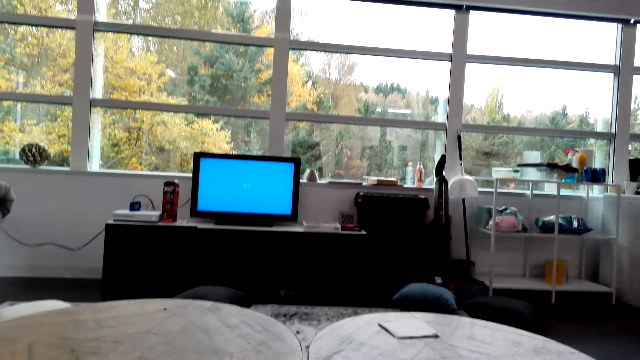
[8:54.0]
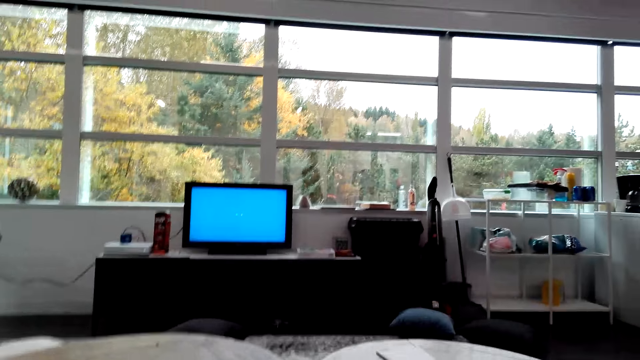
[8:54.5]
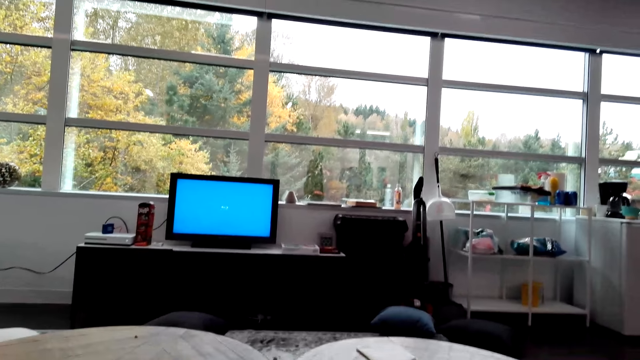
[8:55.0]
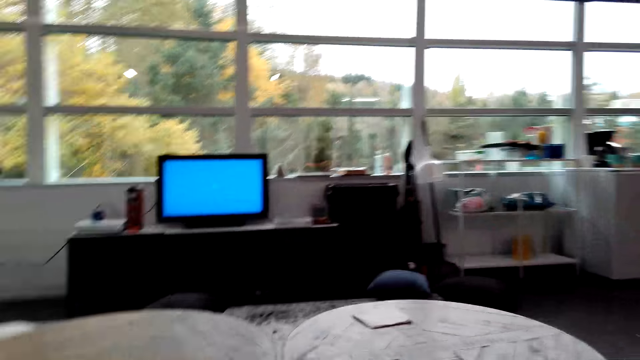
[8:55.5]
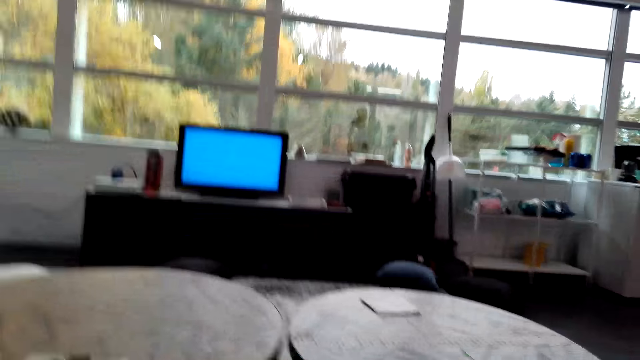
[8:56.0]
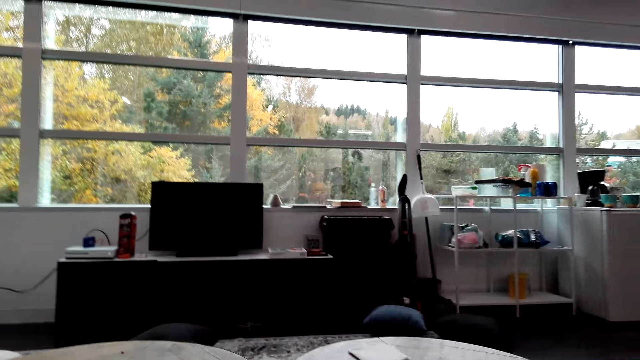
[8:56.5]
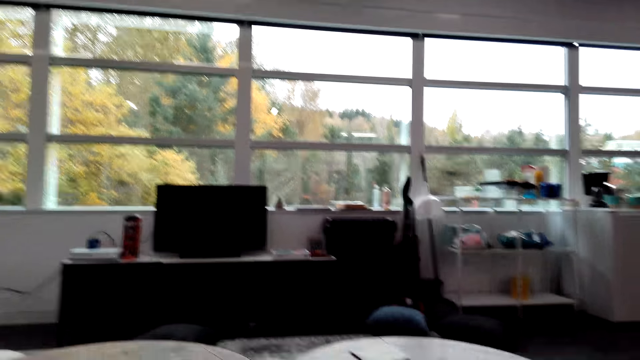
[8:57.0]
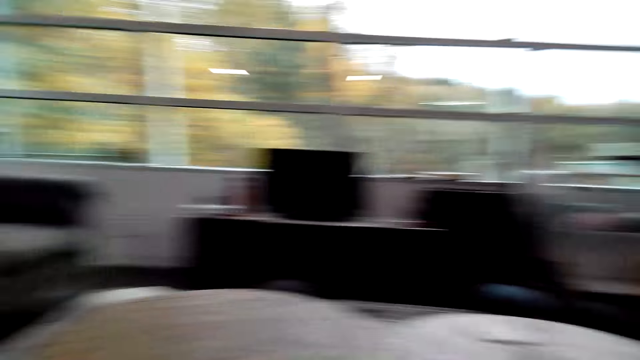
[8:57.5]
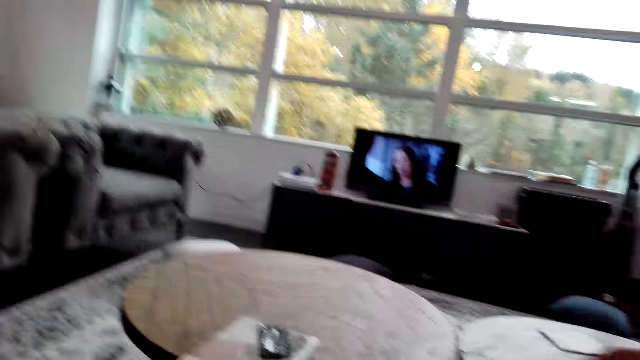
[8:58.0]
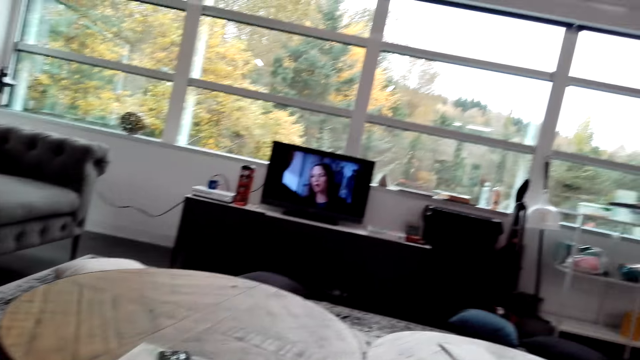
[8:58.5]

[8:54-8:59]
The camera wearer watches on a computer.

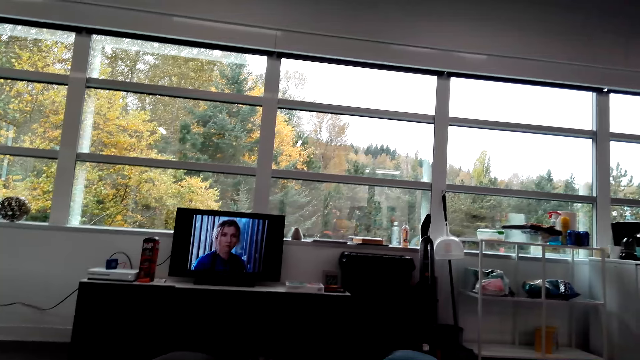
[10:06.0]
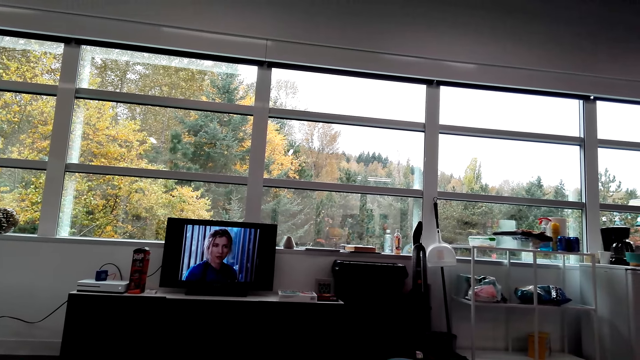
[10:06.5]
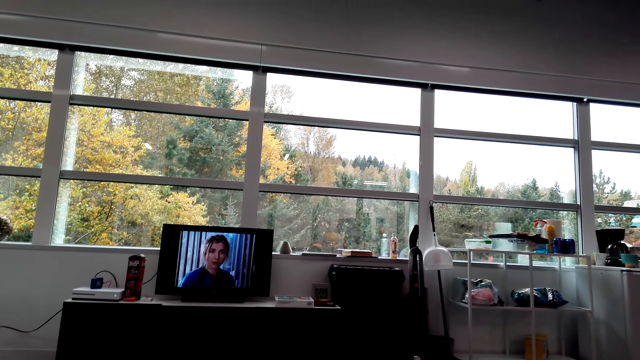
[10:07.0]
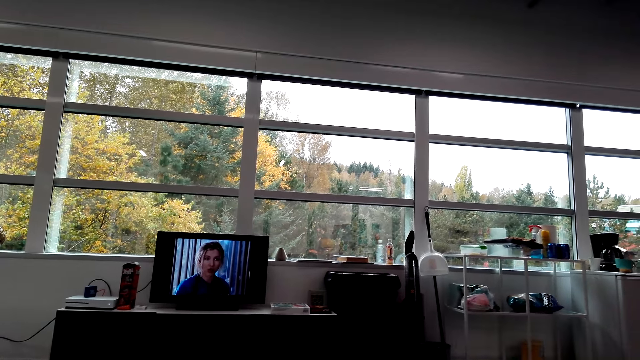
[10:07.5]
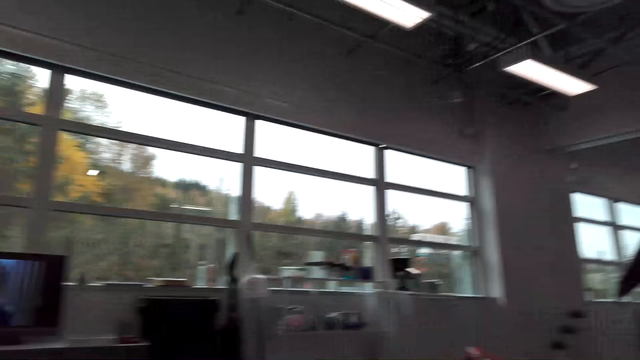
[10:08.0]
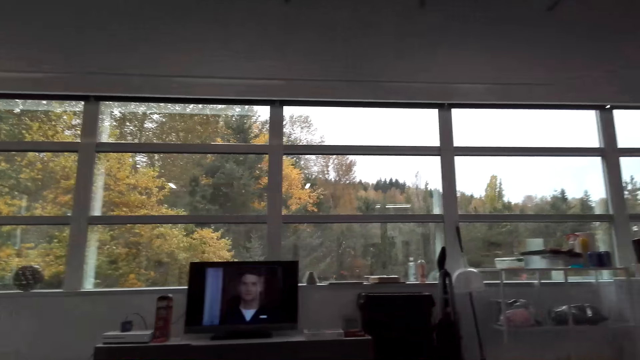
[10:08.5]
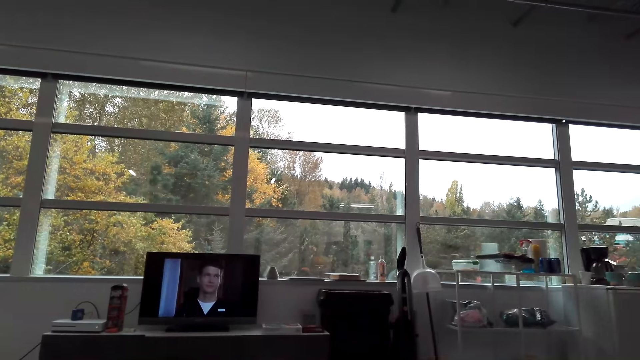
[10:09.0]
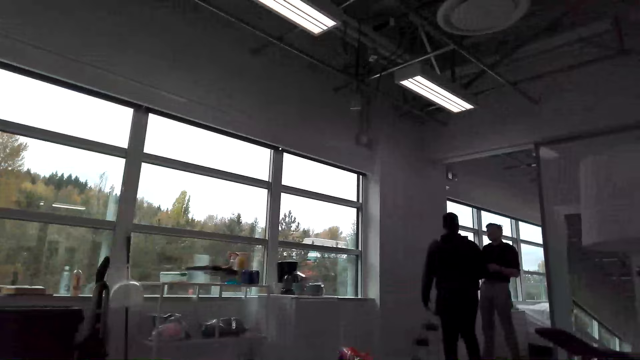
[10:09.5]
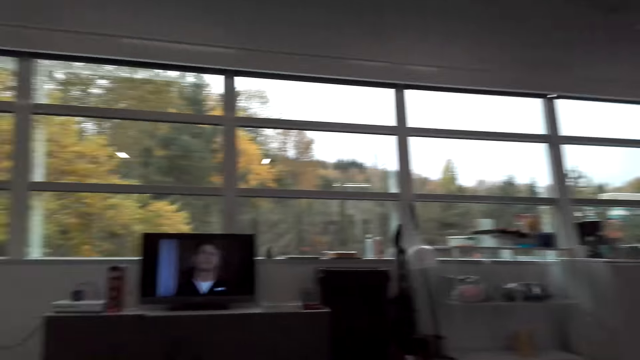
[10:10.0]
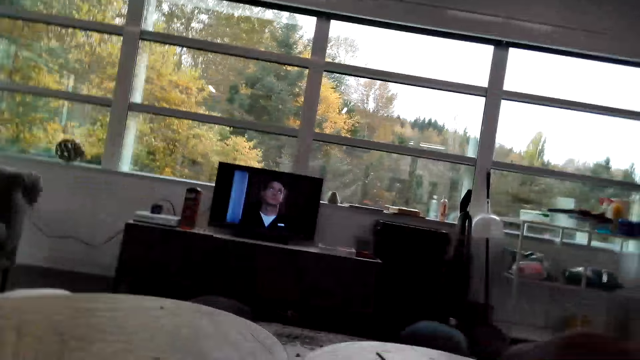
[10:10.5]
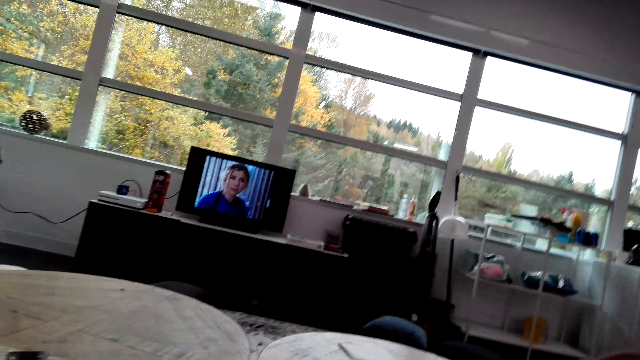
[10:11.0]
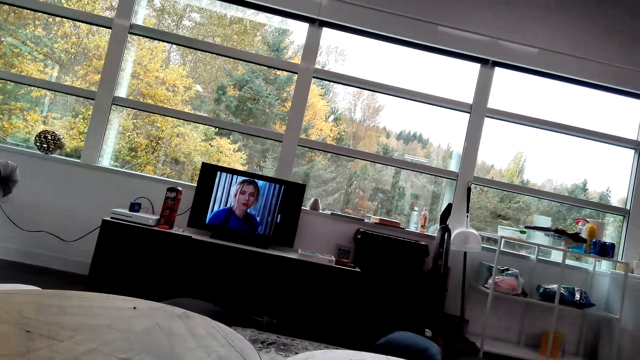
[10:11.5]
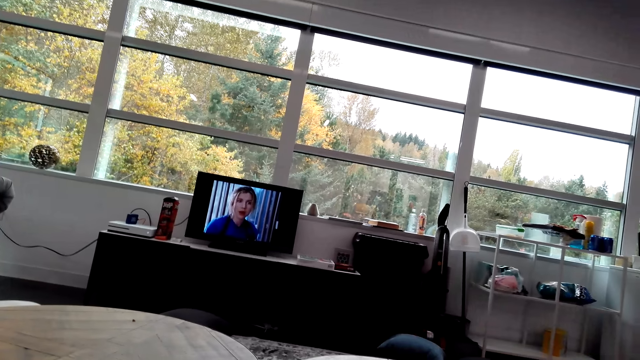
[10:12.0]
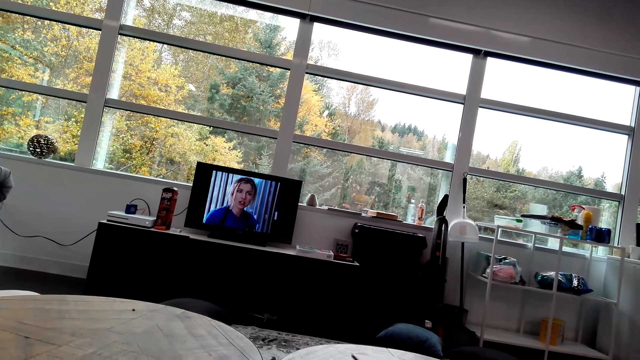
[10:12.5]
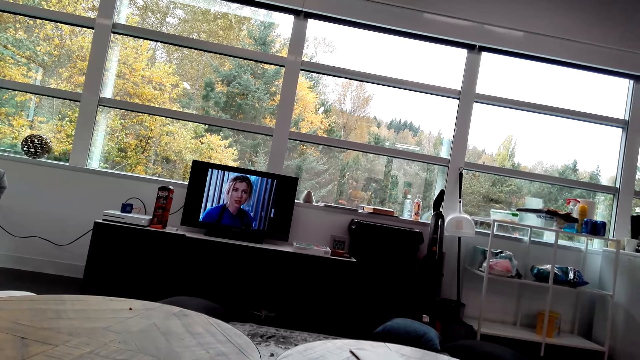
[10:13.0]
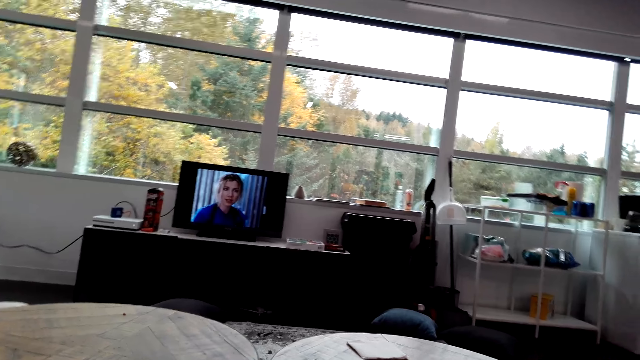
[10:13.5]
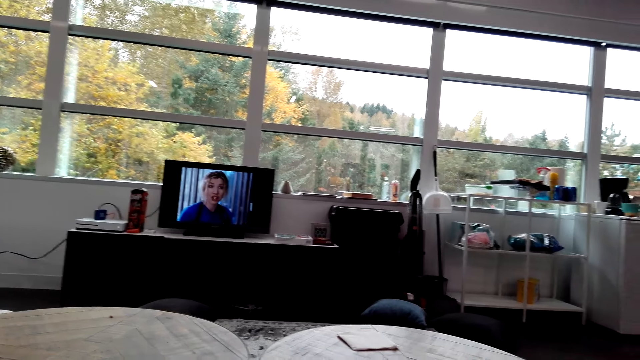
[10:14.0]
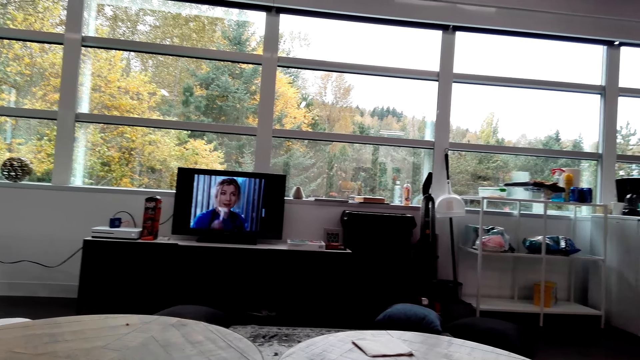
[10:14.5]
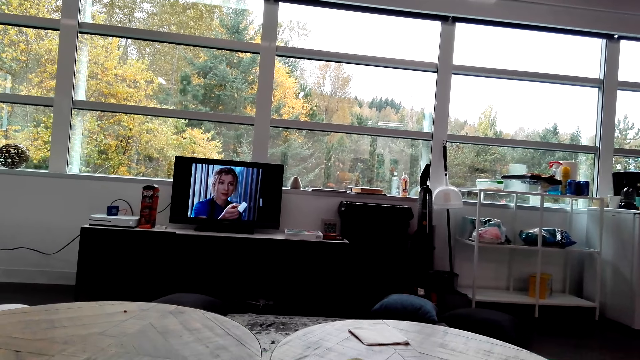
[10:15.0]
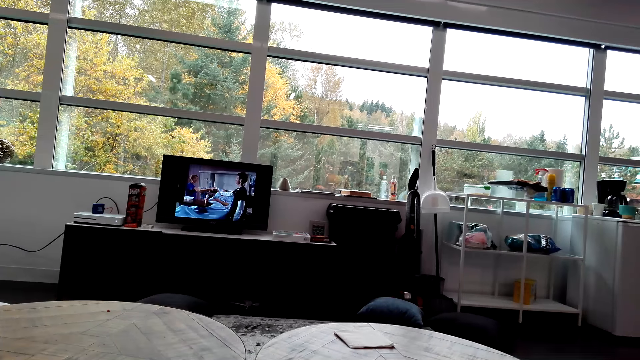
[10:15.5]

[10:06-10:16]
The camera wearer looks around the house. They watch on a computer. They look around the house. A man converses with another man. The camera wearer watches on the computer.

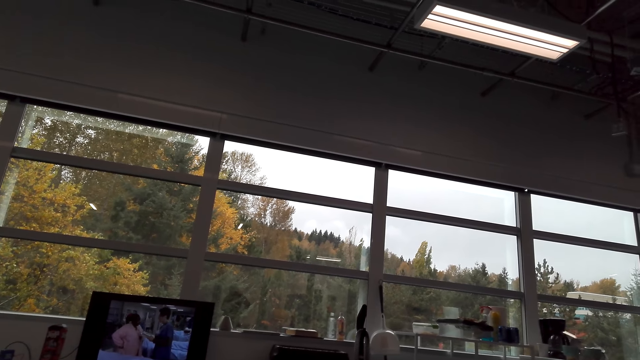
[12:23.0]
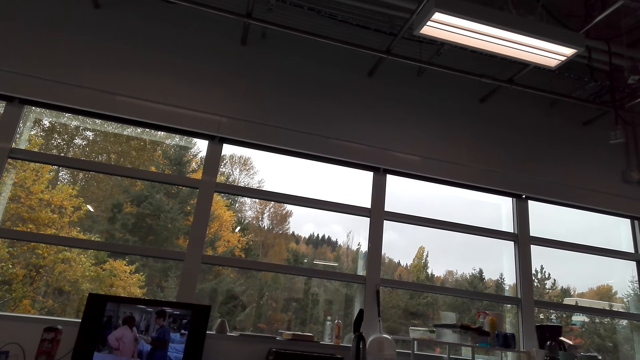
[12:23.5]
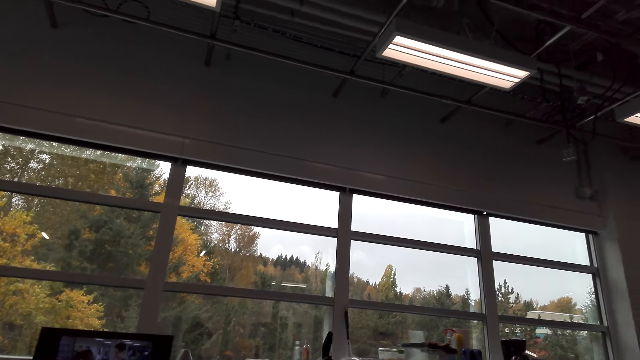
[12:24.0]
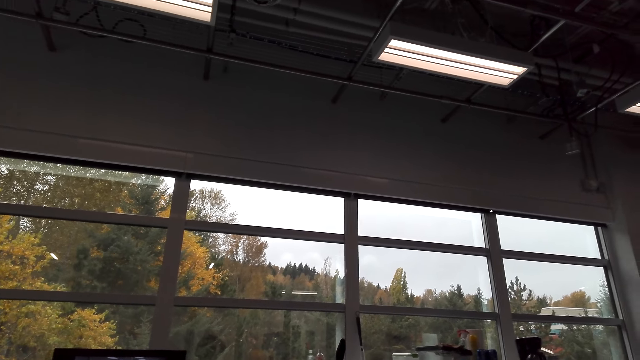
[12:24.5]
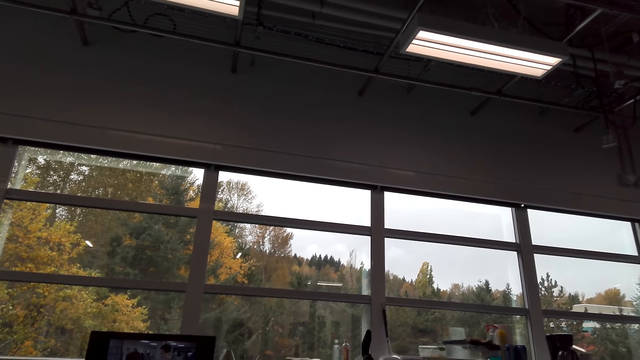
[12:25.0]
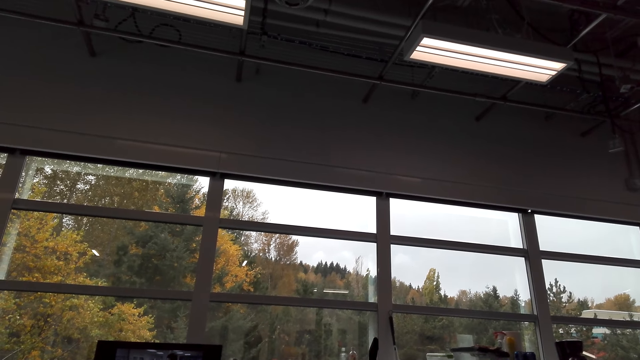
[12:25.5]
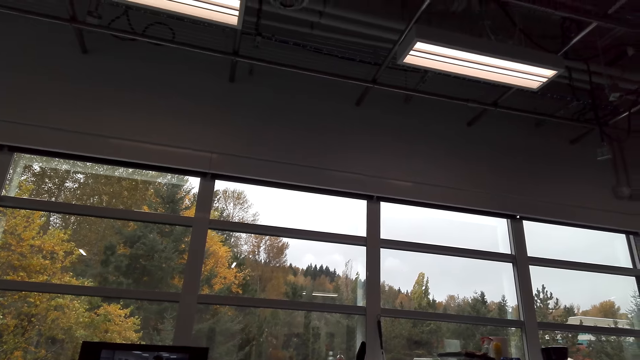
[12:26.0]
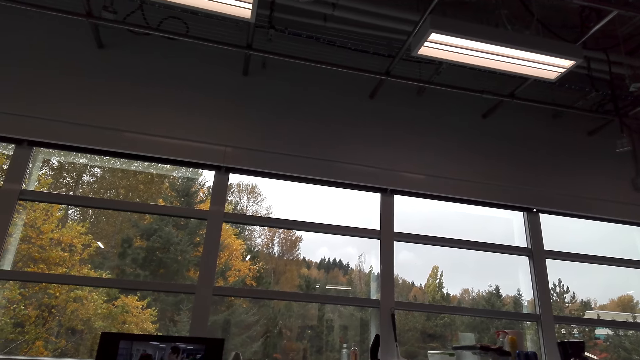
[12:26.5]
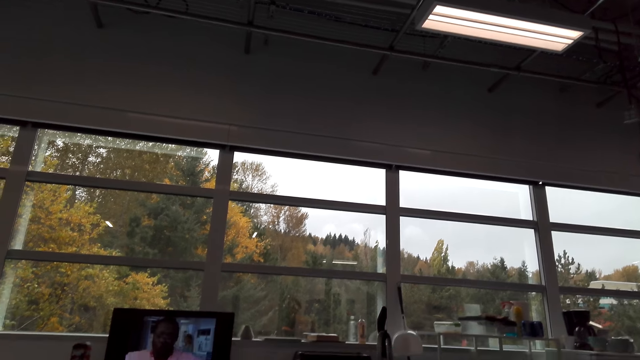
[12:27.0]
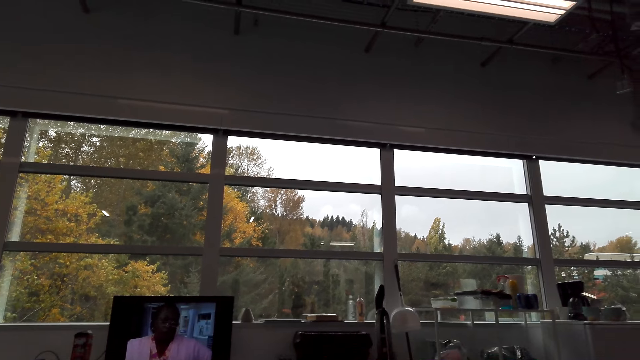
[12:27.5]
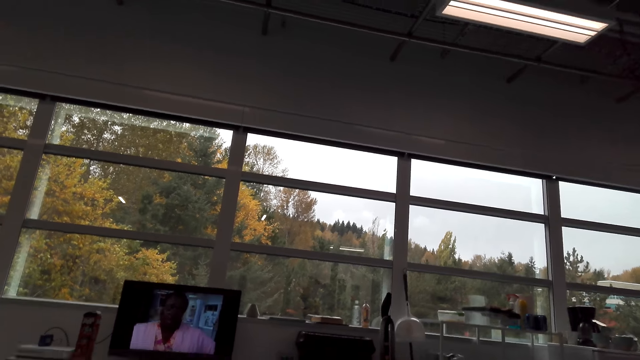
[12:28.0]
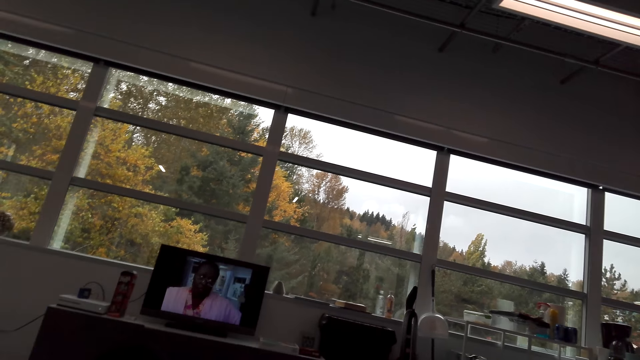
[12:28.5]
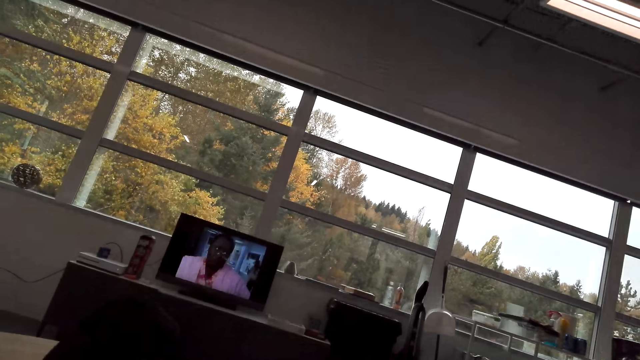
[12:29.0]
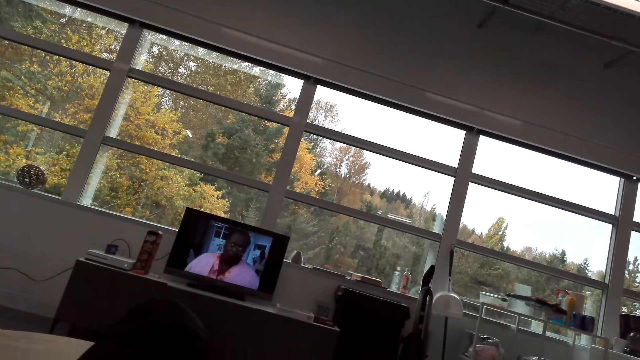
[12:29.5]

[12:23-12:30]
The camera wearer looks around. They watch on a computer.
